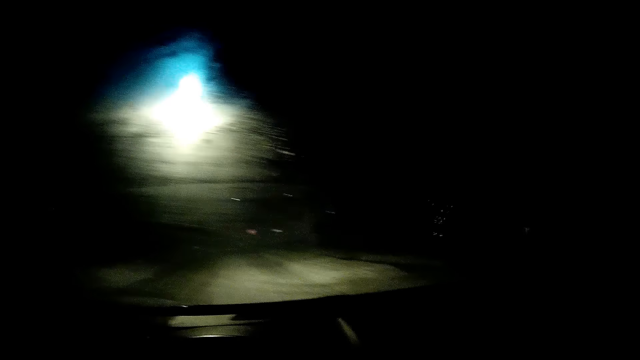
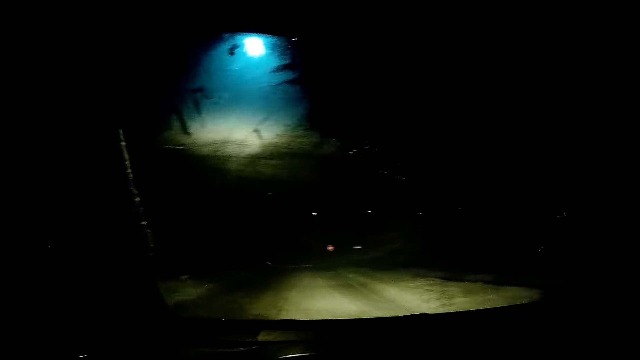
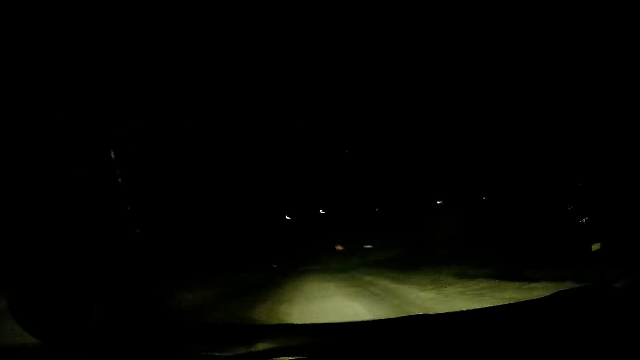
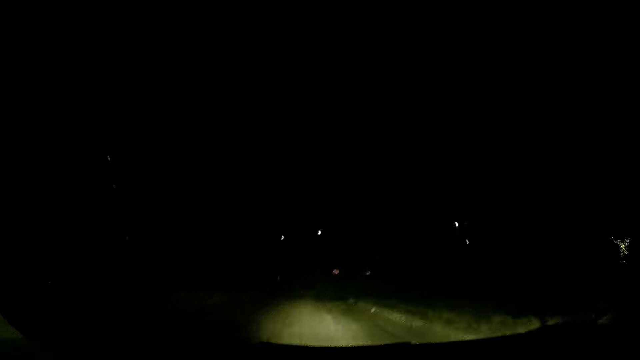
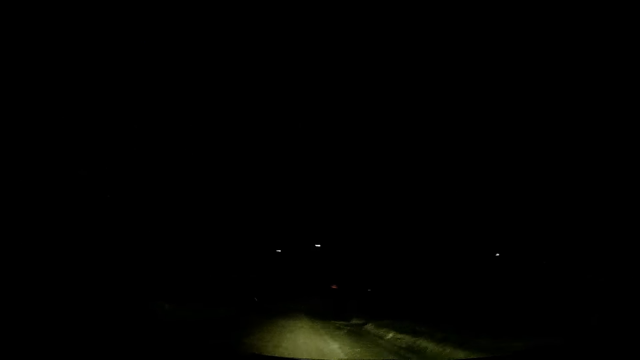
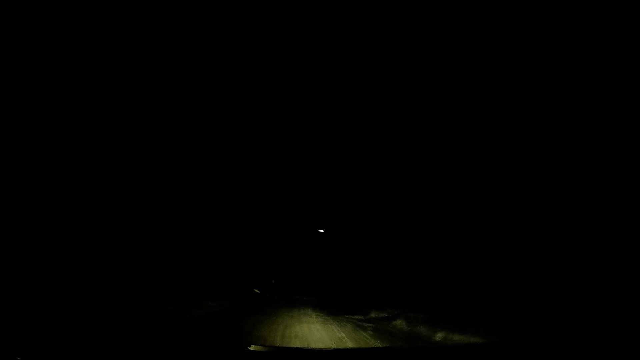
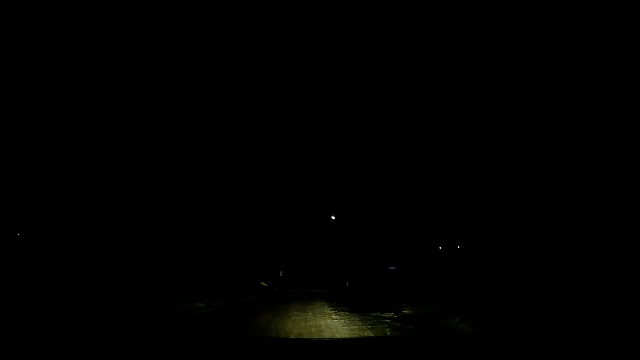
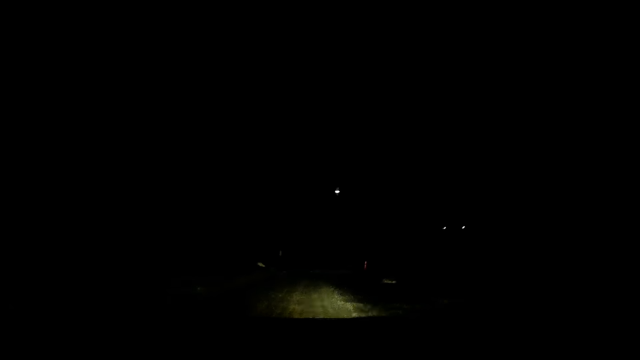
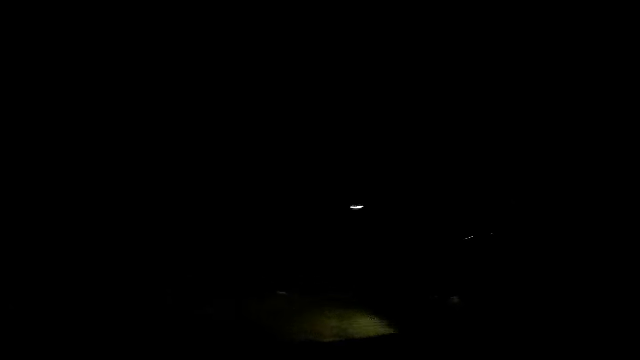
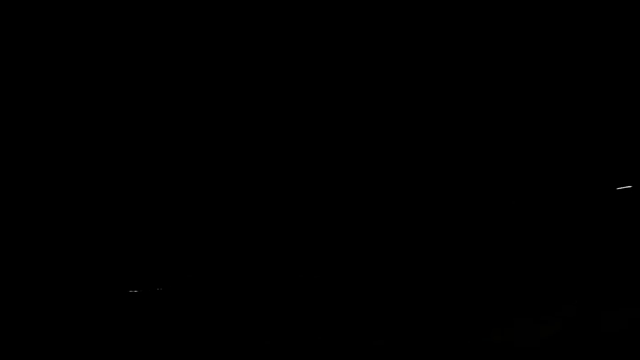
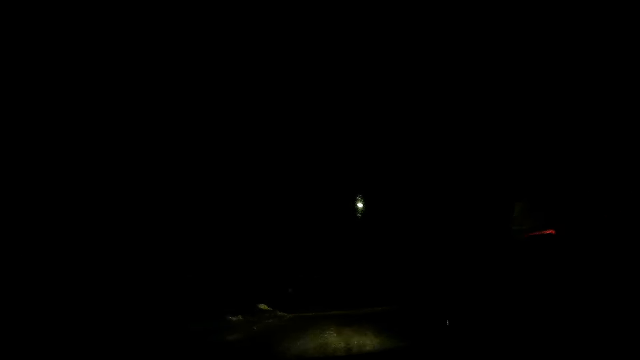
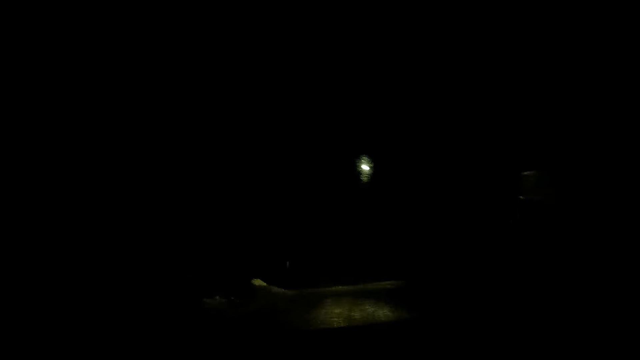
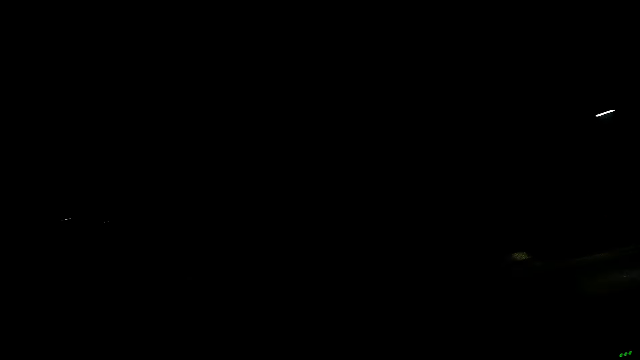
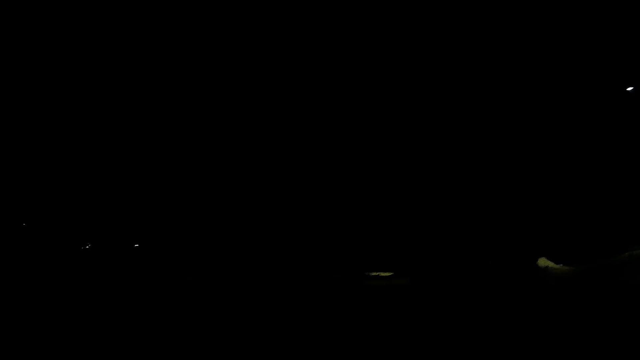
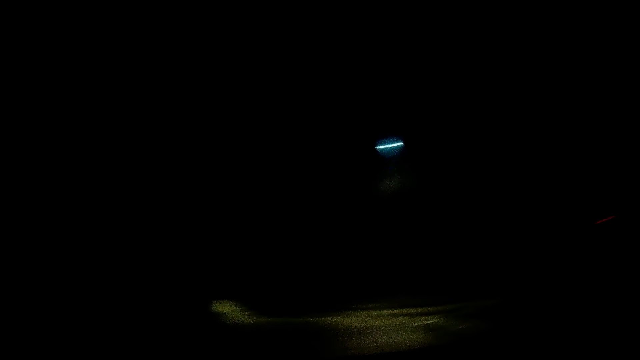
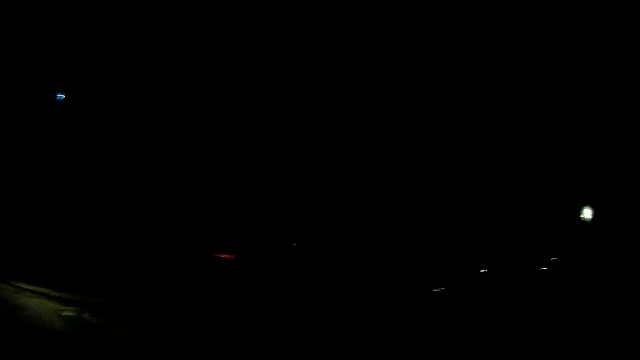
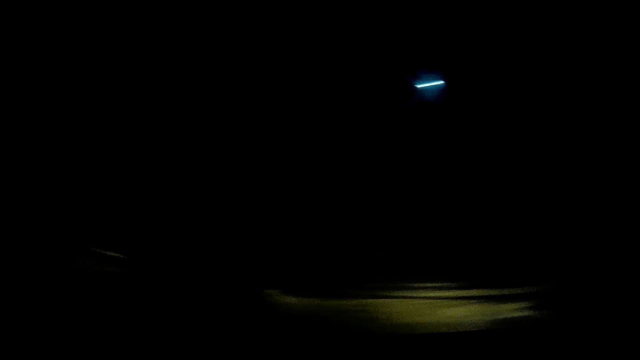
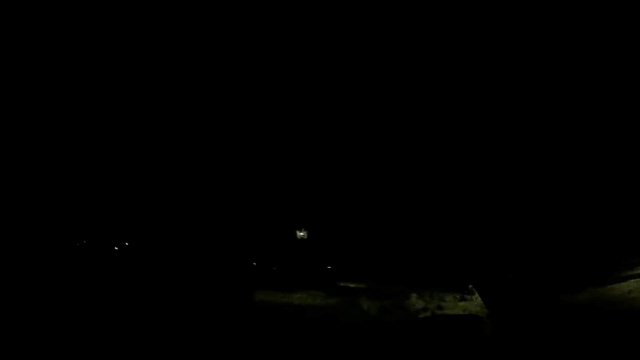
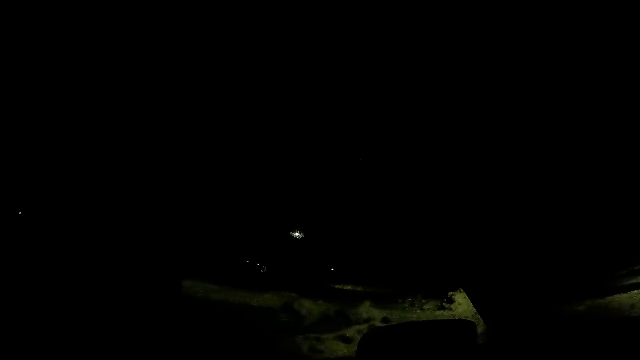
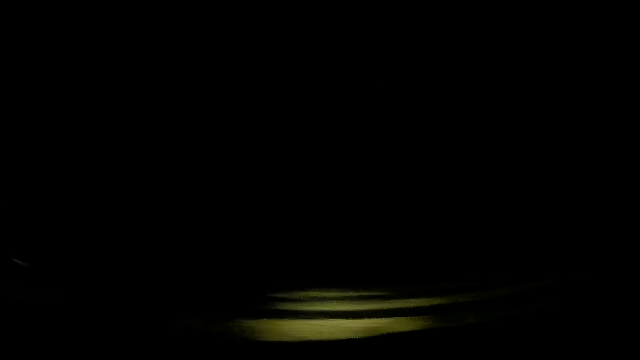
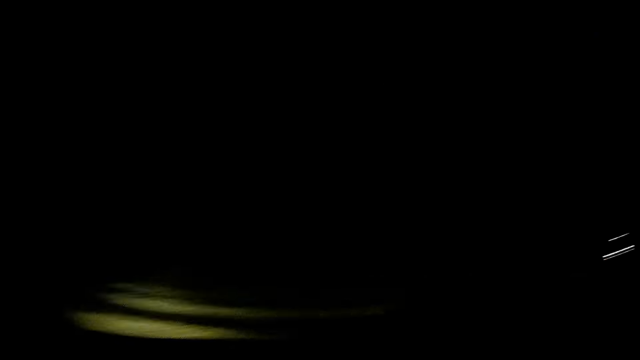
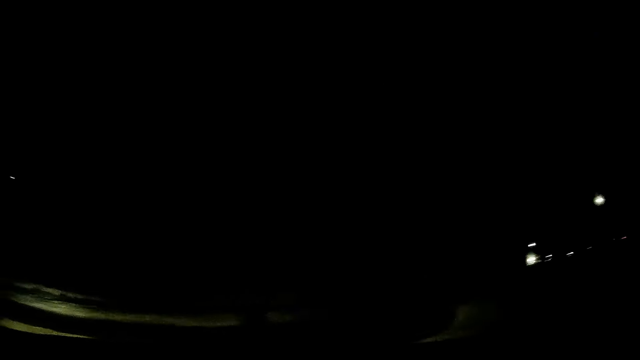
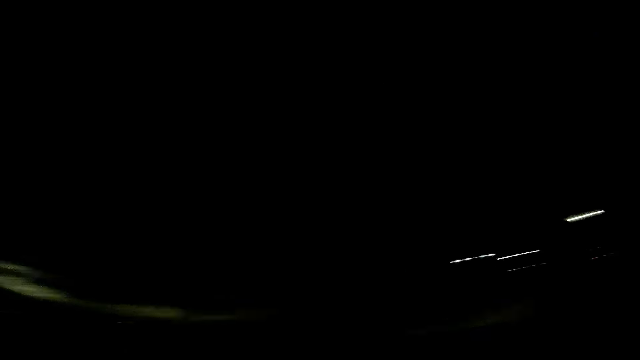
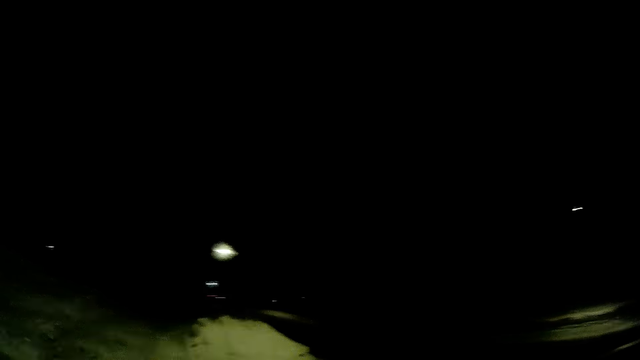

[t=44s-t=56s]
The camera wearer looks around.

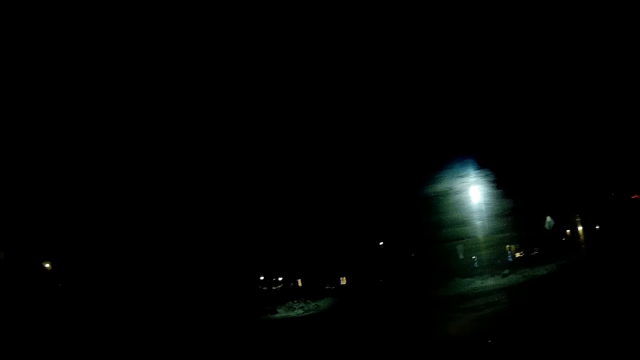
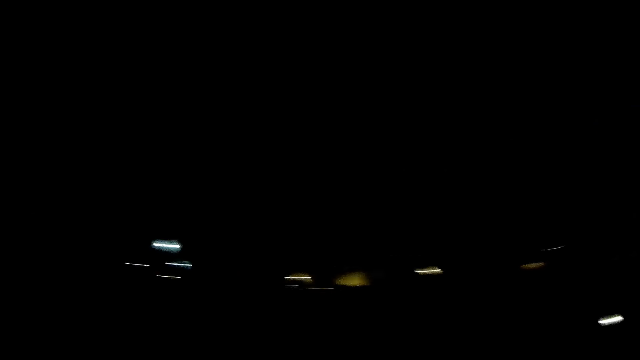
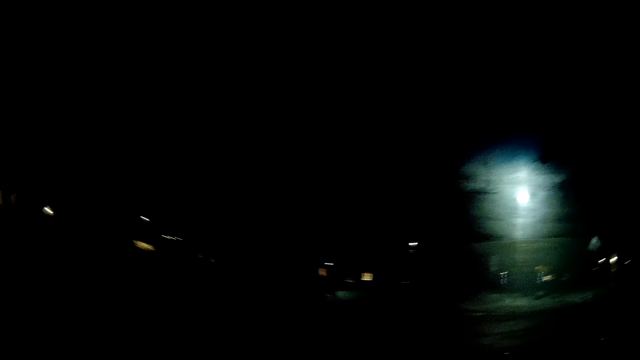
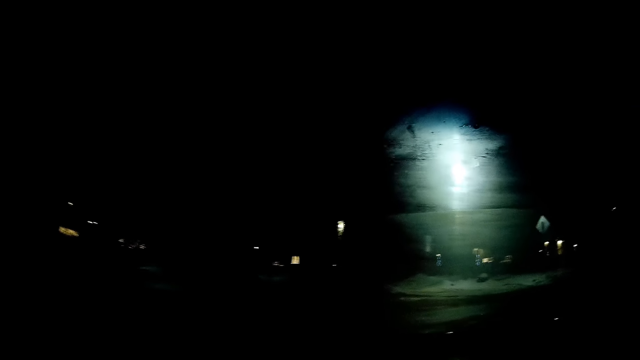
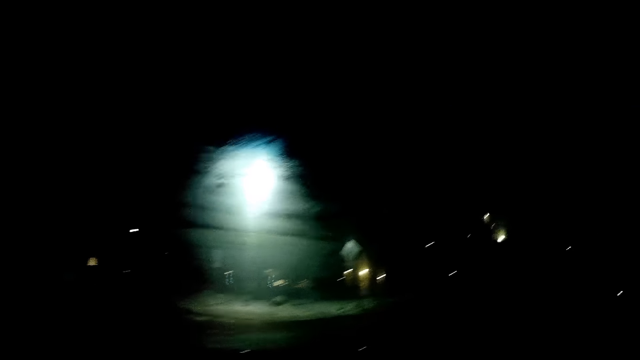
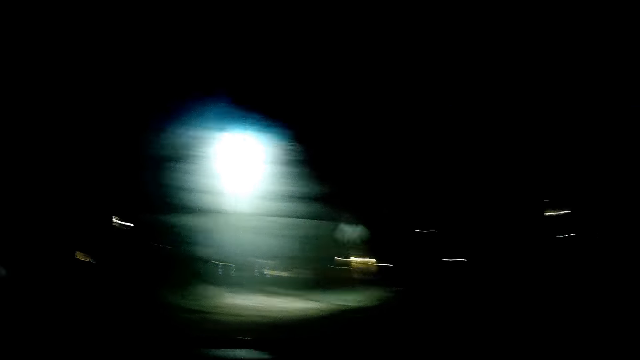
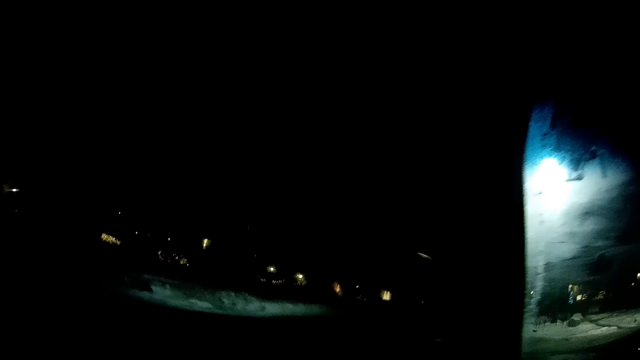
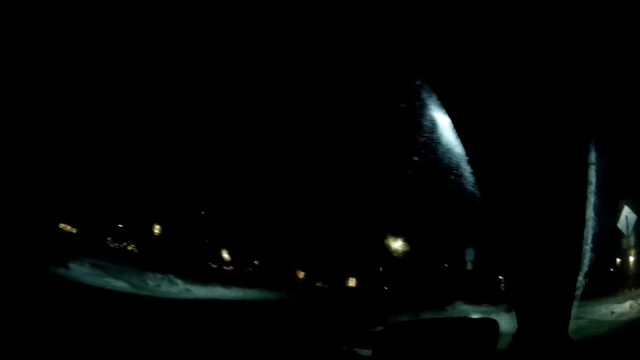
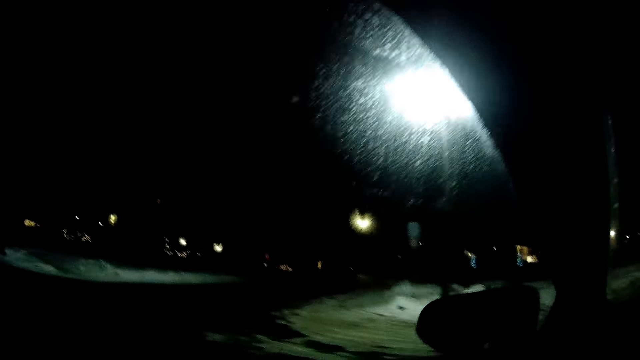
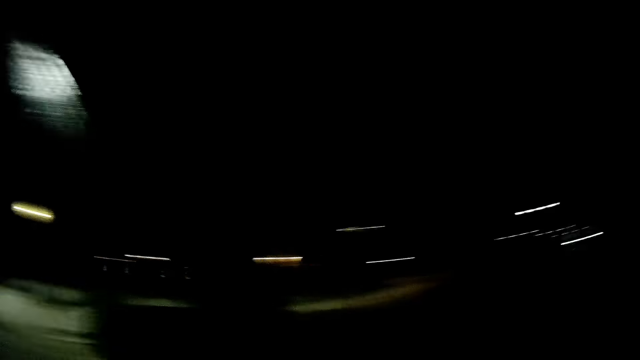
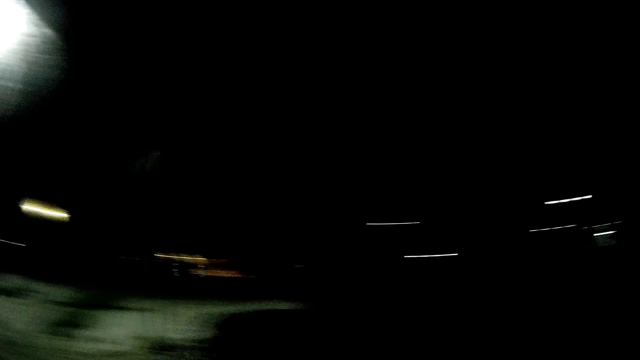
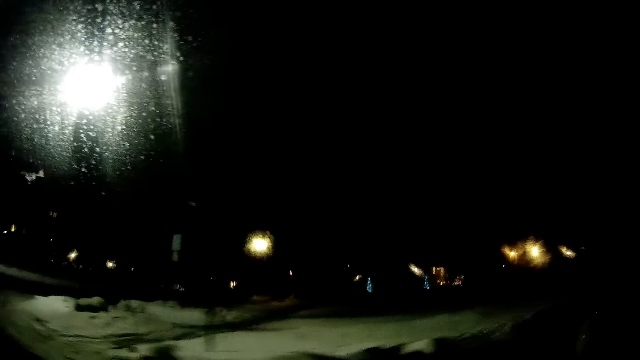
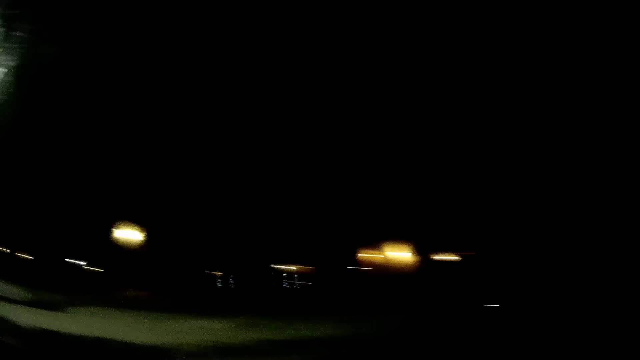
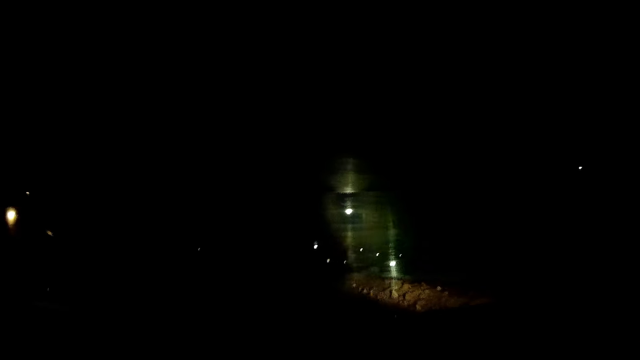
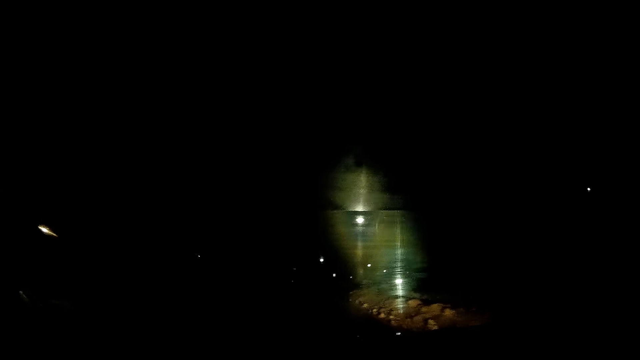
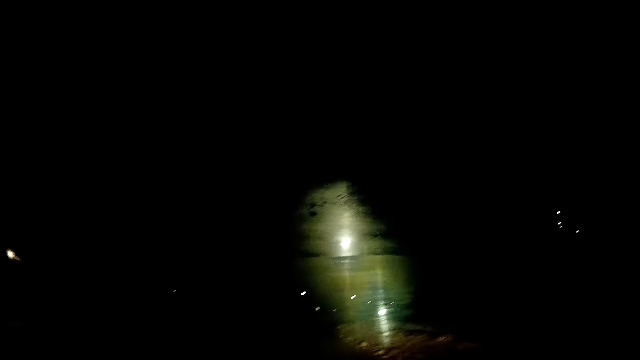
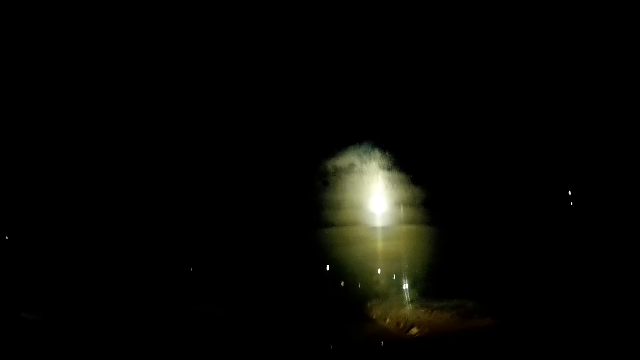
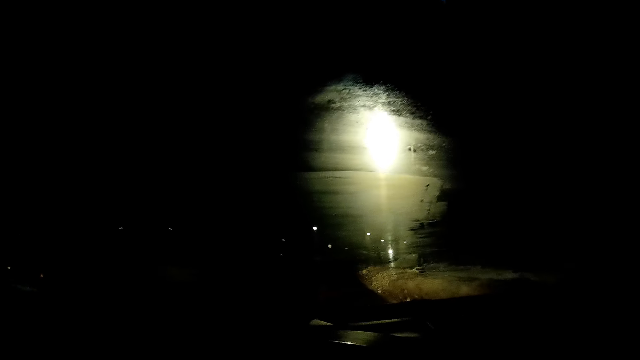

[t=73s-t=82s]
The camera wearer drives the car to the right. They drive the car forward.
